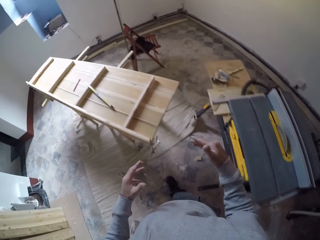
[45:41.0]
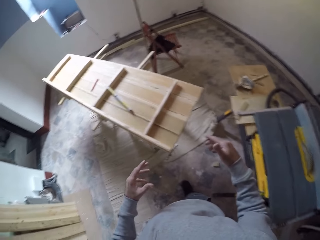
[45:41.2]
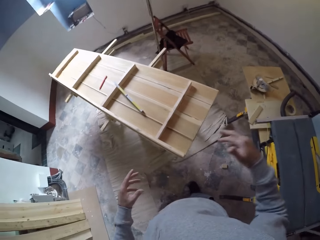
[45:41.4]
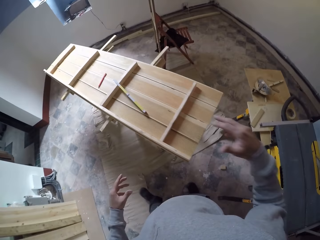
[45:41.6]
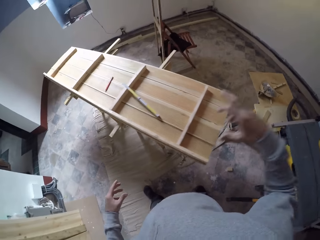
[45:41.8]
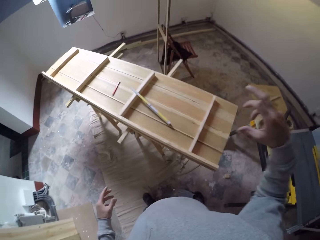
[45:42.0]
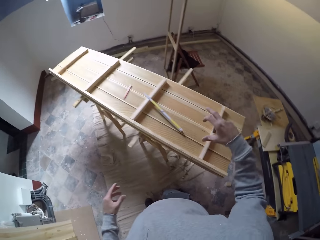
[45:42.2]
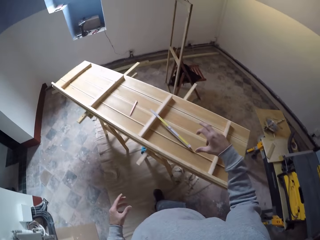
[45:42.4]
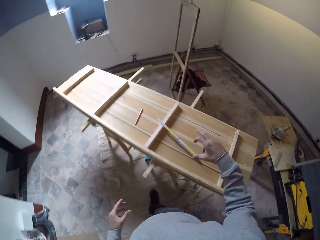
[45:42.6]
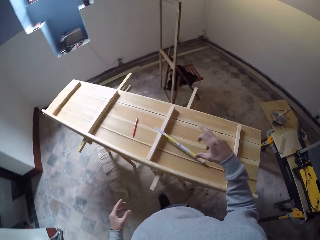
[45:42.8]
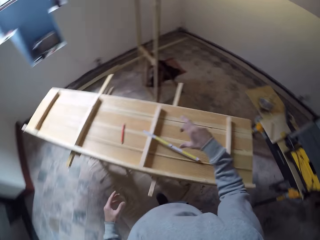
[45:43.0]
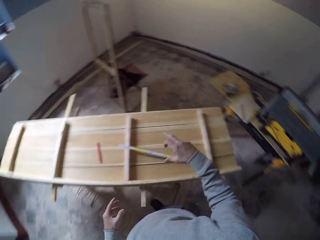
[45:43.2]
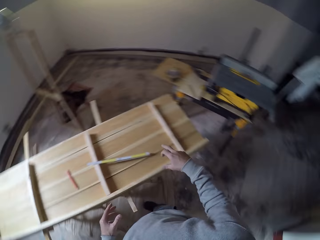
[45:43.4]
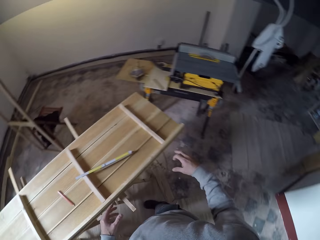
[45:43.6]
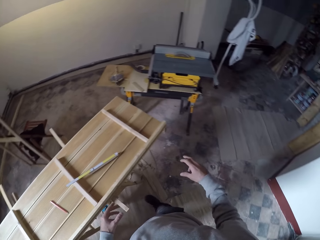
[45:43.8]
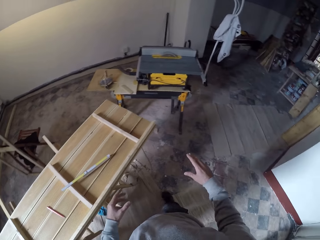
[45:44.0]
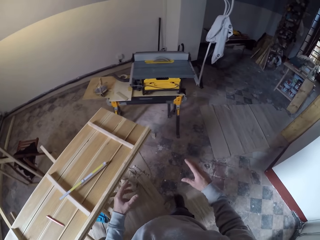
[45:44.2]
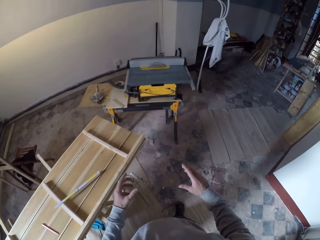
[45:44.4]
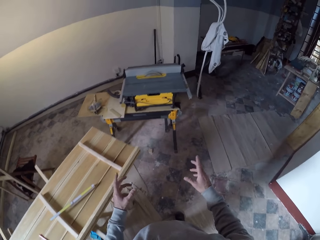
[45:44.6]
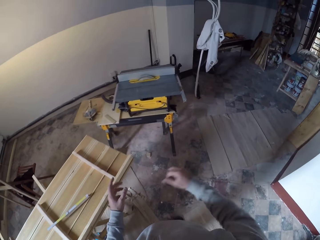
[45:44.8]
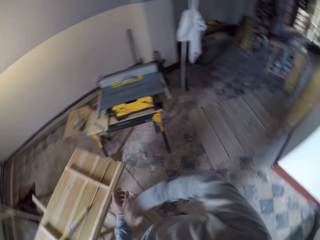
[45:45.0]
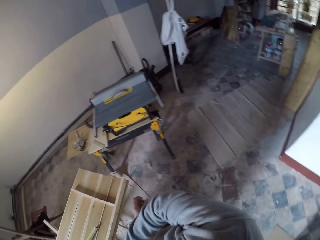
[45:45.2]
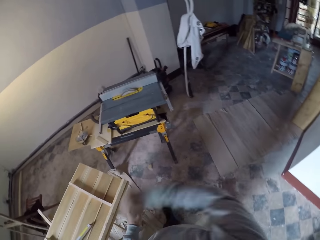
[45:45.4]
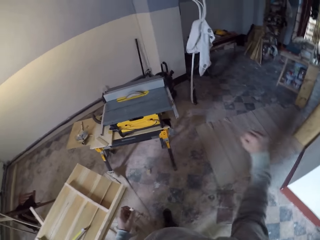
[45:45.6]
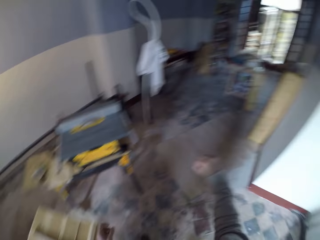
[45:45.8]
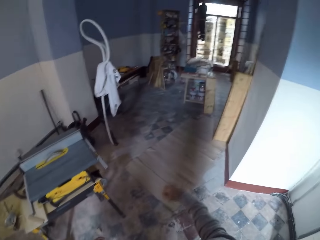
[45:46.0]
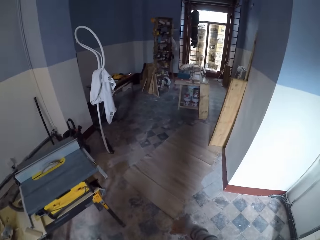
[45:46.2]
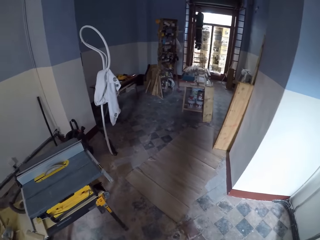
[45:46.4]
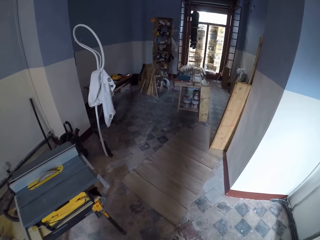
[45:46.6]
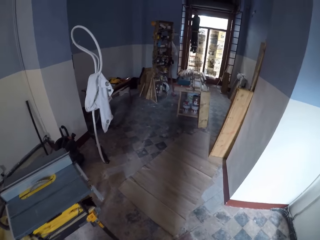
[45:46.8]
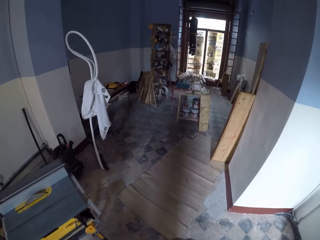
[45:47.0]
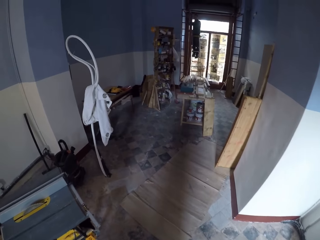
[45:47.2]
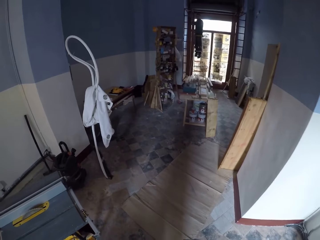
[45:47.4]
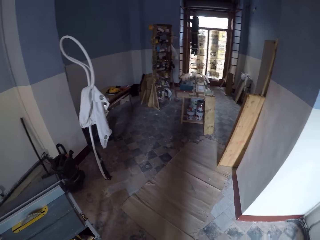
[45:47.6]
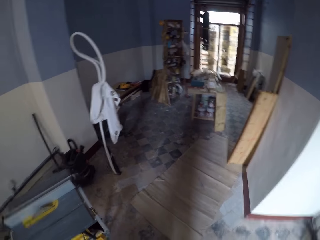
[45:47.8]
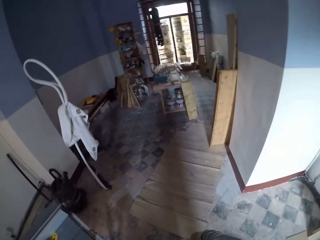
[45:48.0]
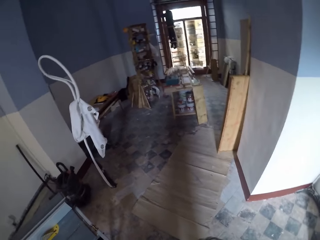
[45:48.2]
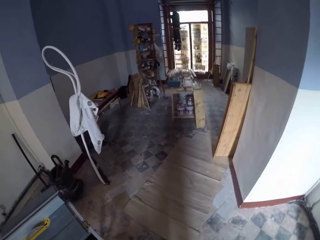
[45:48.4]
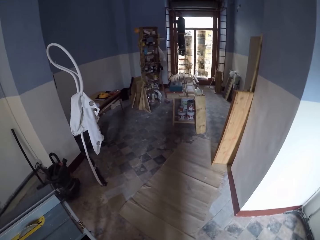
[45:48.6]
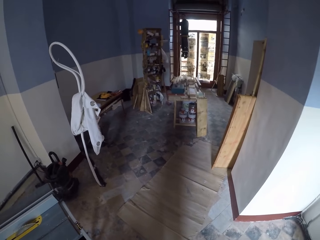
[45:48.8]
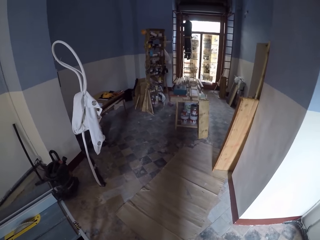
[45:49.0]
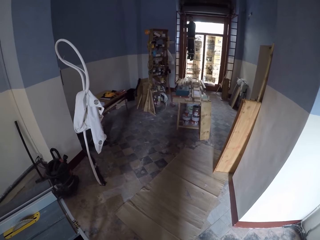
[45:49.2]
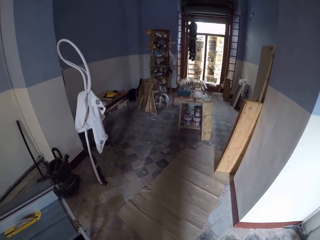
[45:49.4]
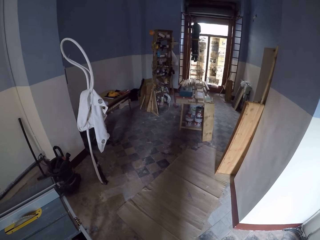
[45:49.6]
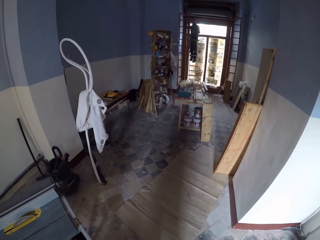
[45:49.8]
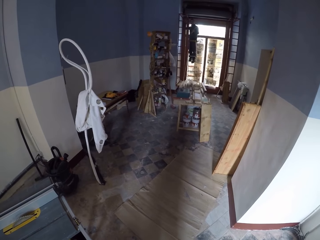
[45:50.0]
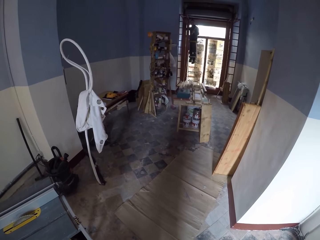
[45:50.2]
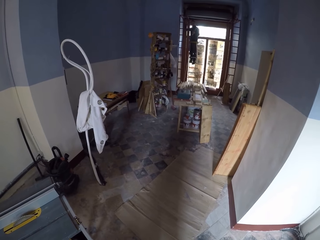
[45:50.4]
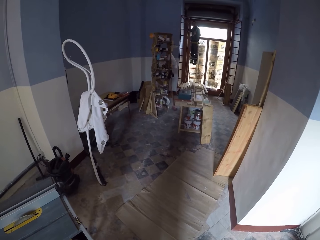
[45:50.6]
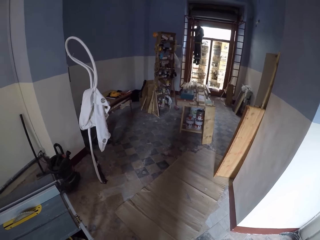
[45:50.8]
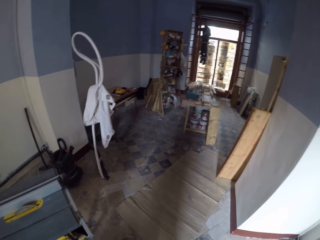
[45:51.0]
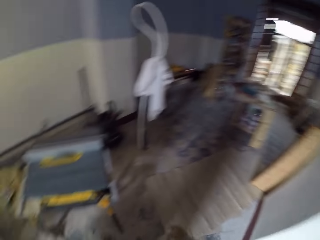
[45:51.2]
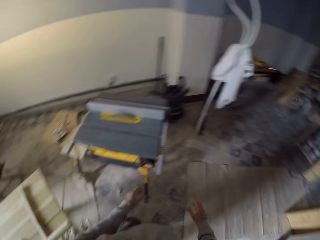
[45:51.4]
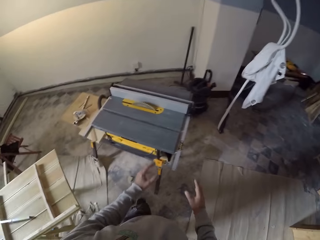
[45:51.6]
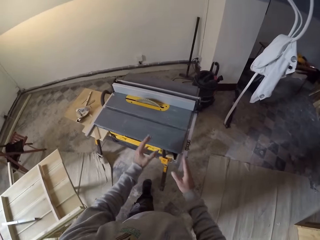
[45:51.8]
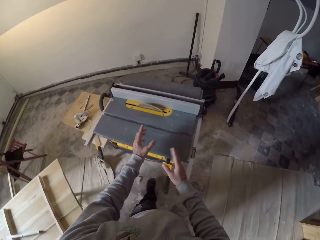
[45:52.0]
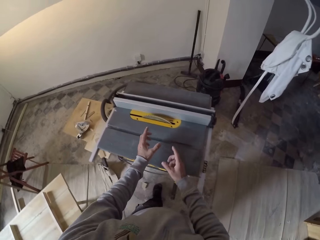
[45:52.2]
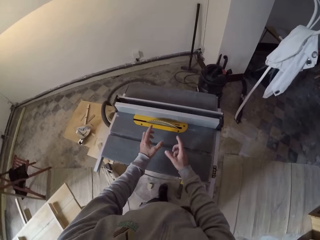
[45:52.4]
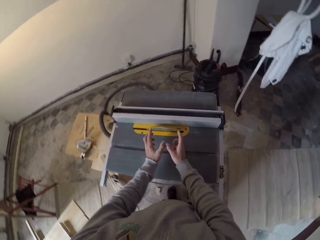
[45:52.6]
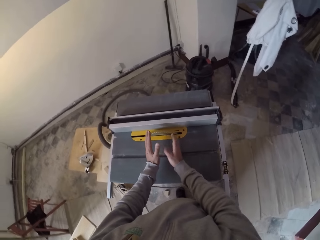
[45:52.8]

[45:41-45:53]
The camera wearer walks beside the wood. He uses hand gestures. He moves his arm. He looks on the other side.

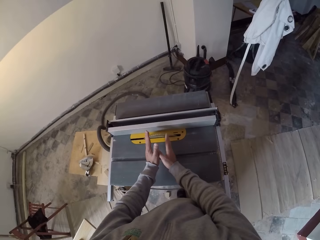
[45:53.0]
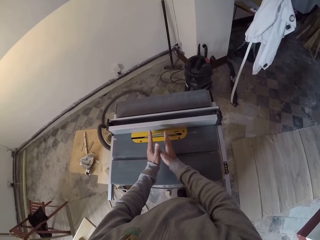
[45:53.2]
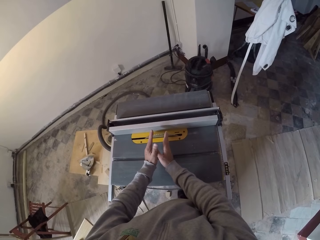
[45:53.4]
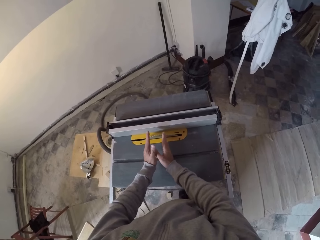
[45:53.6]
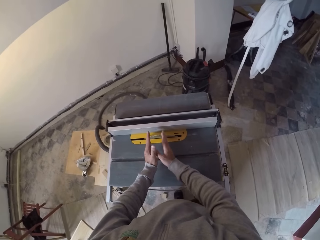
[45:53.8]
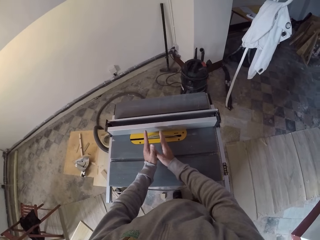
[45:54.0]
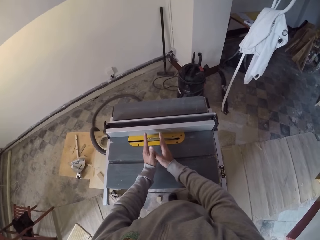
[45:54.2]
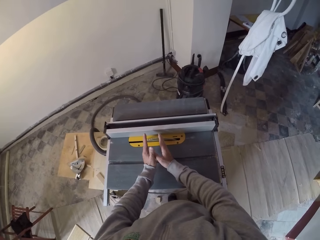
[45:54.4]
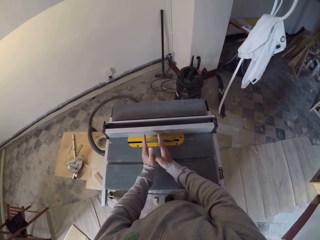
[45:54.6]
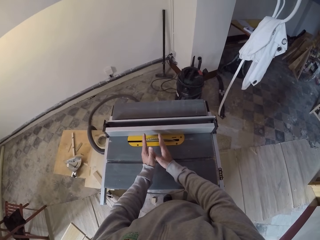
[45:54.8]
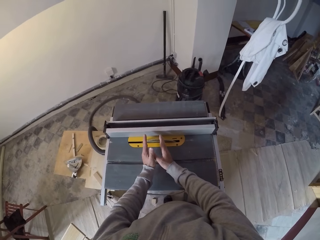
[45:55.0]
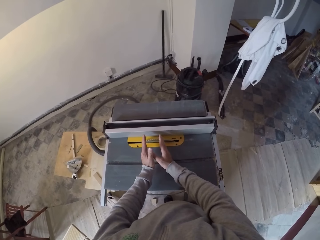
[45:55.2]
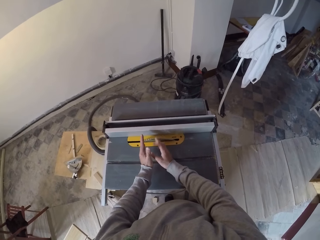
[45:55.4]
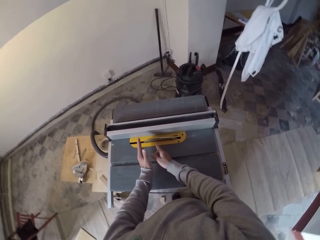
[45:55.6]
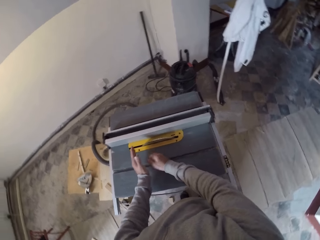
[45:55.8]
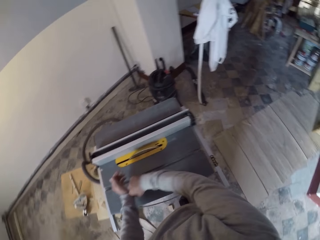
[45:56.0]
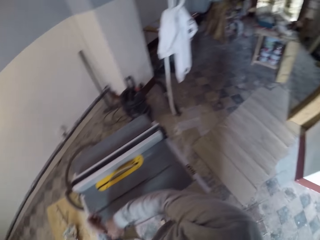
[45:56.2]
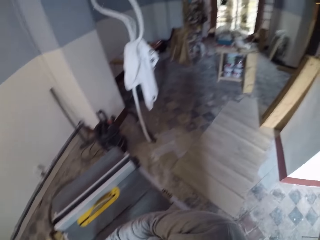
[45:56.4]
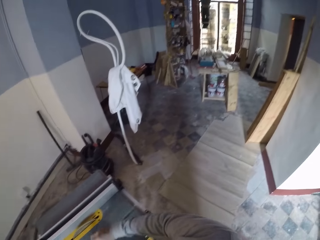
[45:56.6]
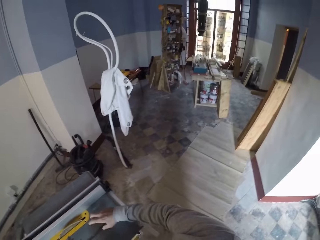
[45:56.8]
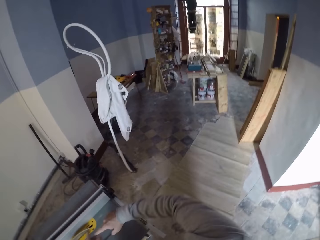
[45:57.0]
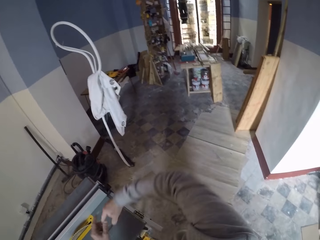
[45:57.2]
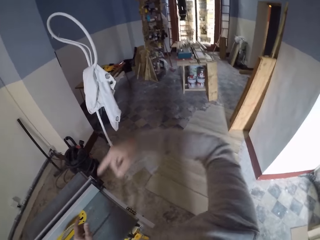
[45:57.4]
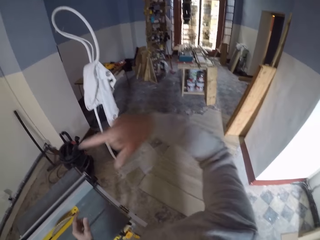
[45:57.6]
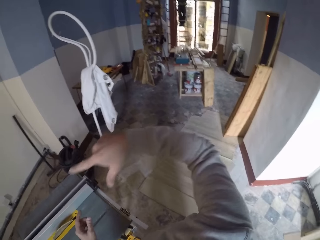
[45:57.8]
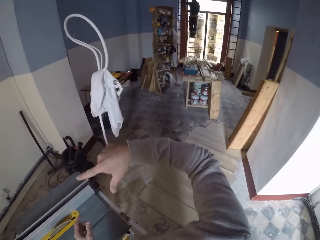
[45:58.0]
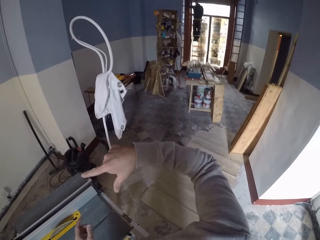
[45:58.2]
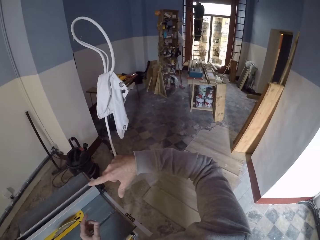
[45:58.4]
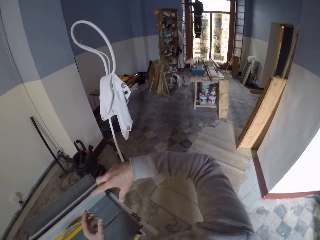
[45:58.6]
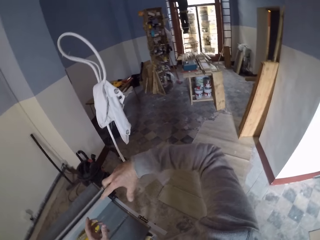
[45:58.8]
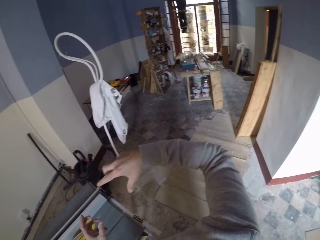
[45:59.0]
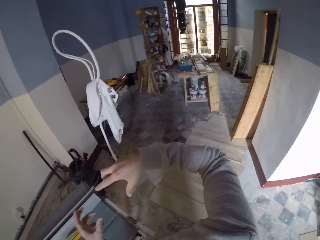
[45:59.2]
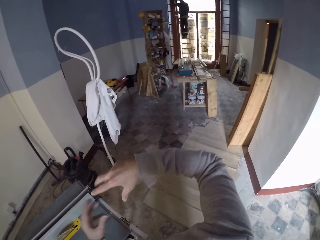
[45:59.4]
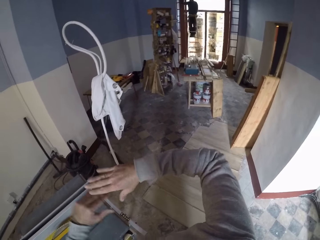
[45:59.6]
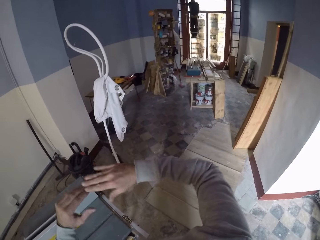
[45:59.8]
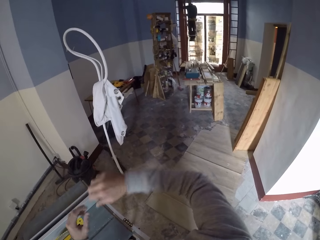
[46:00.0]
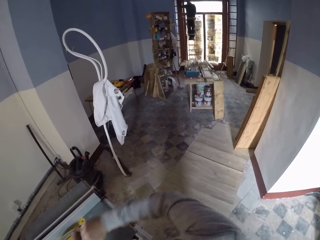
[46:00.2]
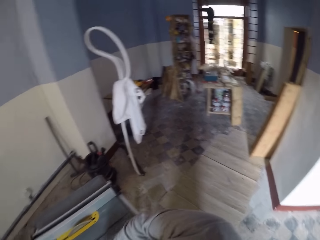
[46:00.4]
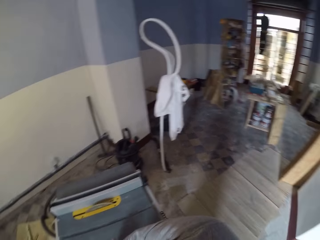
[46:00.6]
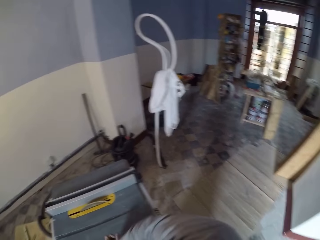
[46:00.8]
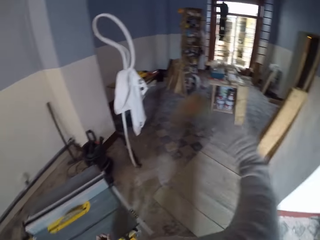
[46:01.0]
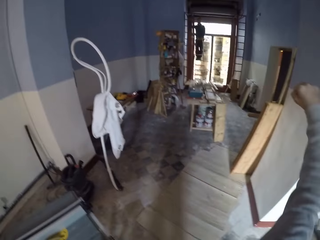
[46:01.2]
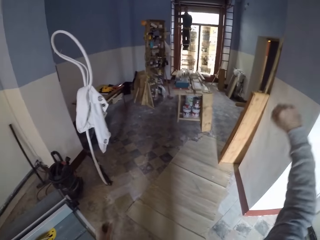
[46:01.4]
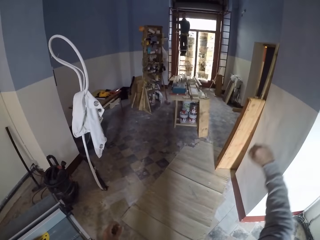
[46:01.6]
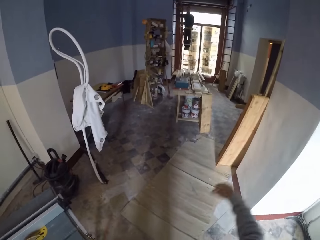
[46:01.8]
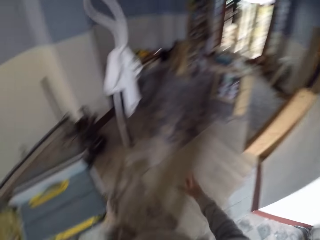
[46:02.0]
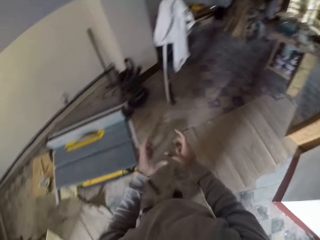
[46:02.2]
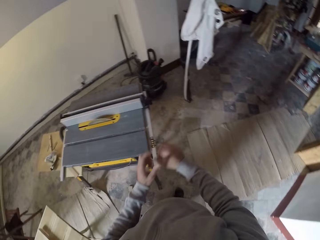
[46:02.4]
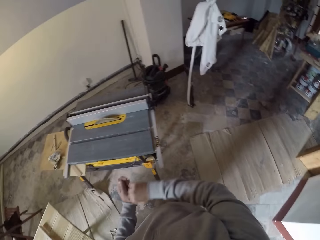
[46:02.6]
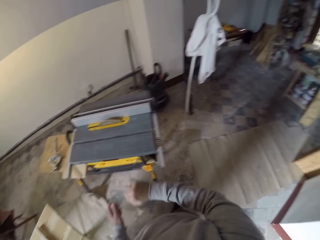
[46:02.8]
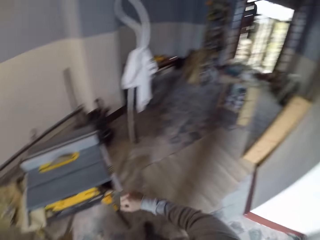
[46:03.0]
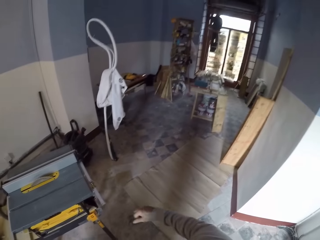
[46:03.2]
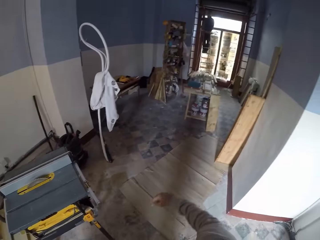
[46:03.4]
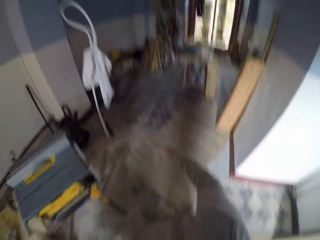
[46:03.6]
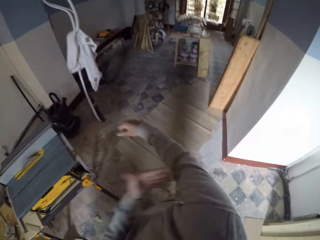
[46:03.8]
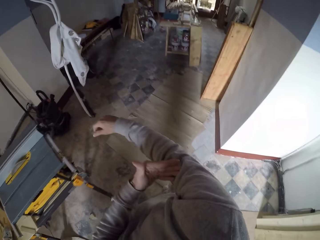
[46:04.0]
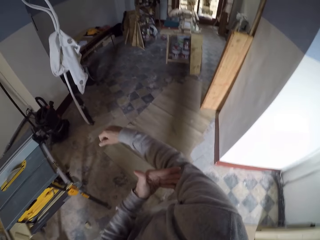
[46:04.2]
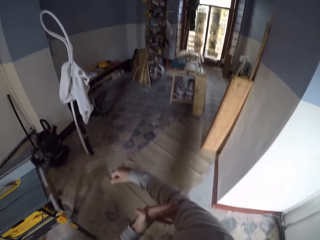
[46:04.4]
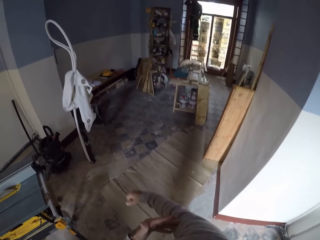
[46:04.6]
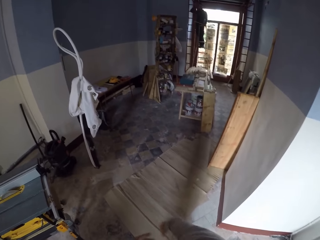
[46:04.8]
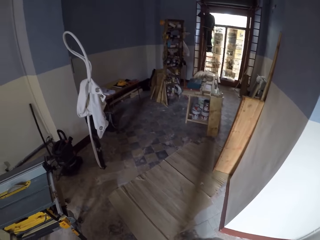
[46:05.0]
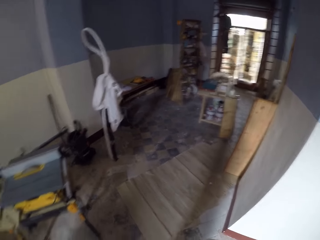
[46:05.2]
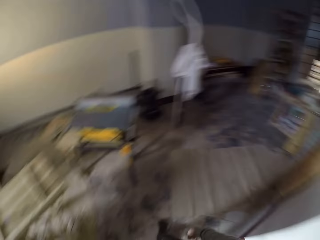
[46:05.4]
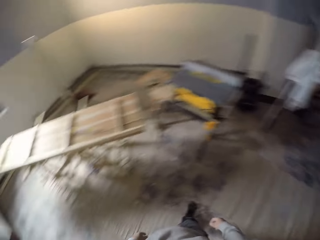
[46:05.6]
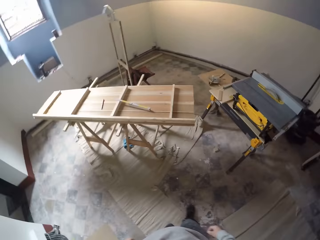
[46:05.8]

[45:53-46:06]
The camera wearer gestures with his hands.
